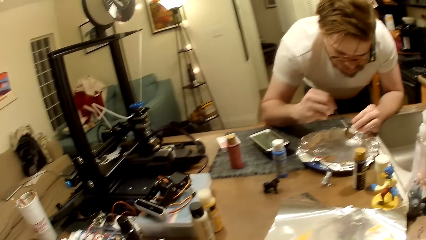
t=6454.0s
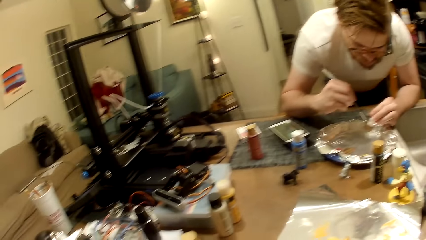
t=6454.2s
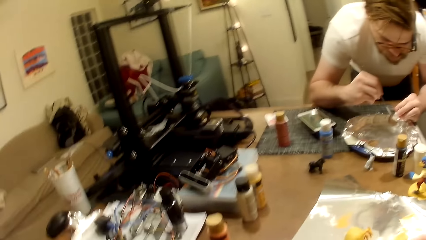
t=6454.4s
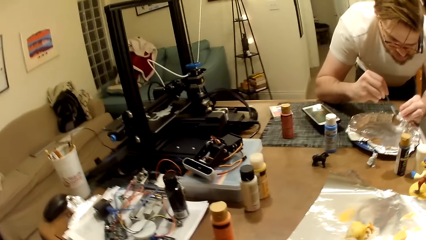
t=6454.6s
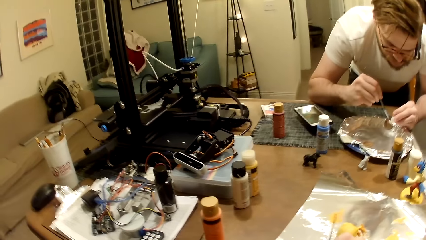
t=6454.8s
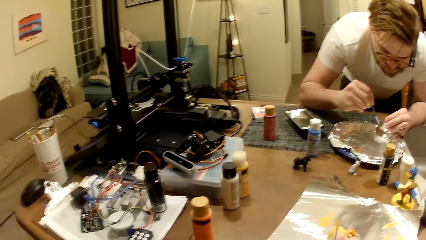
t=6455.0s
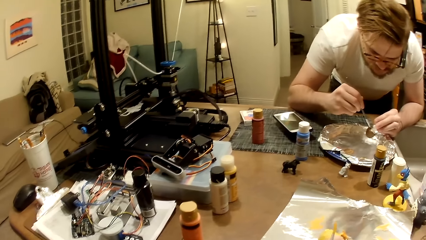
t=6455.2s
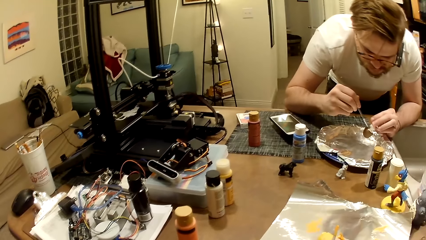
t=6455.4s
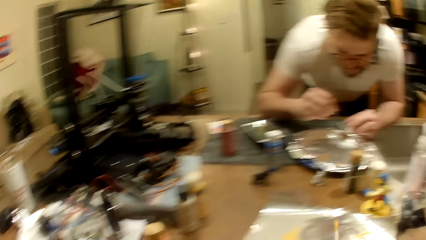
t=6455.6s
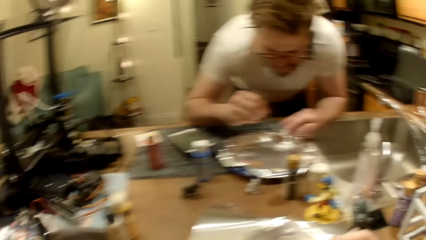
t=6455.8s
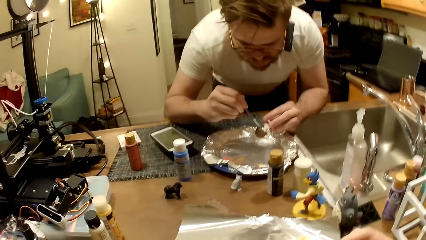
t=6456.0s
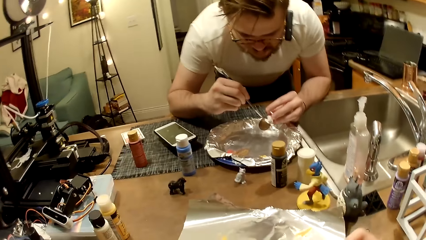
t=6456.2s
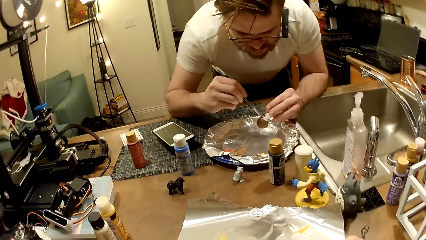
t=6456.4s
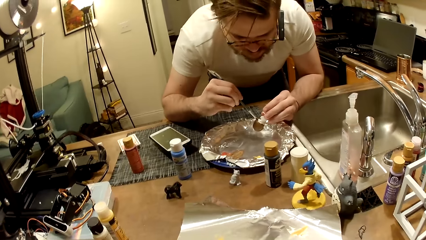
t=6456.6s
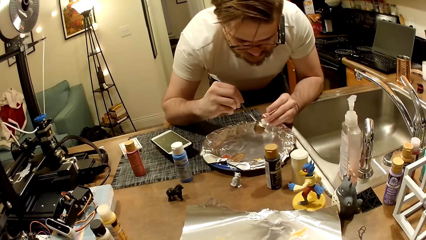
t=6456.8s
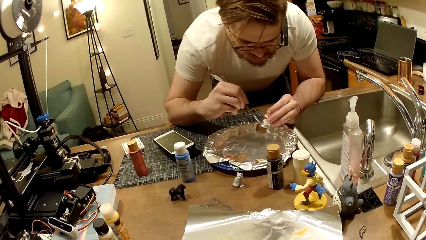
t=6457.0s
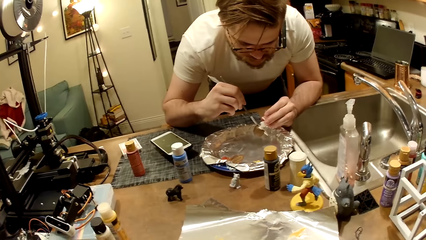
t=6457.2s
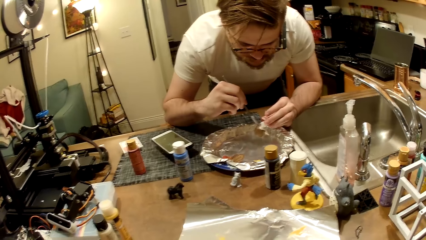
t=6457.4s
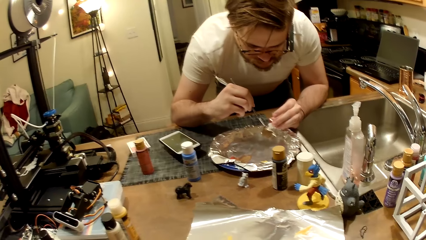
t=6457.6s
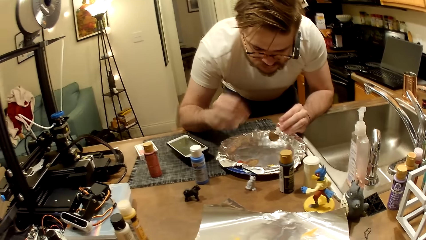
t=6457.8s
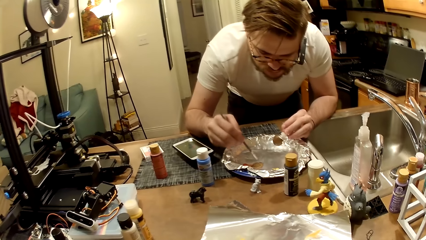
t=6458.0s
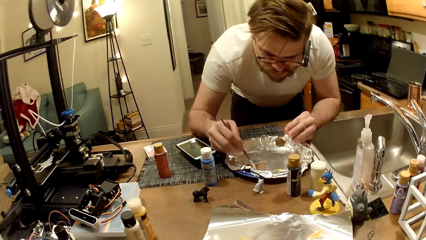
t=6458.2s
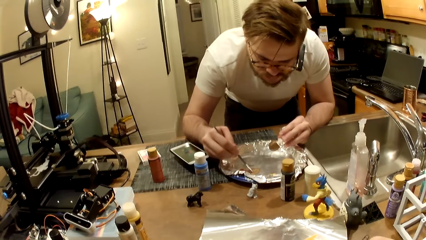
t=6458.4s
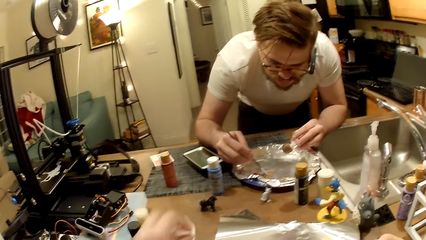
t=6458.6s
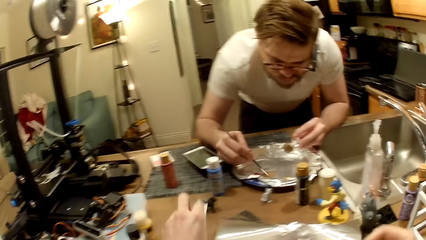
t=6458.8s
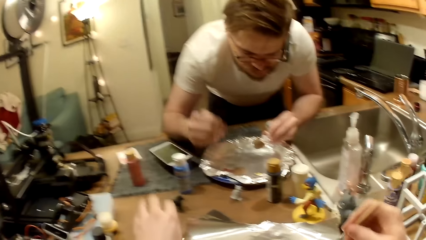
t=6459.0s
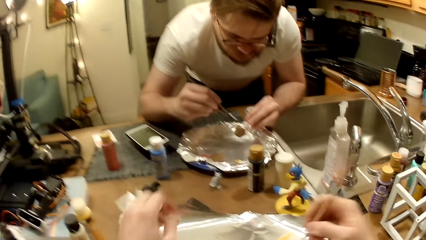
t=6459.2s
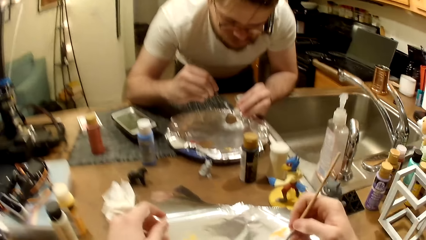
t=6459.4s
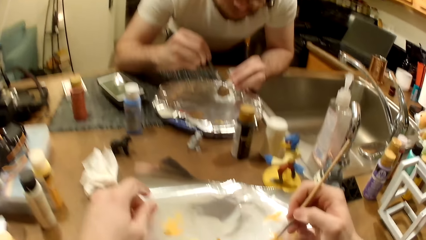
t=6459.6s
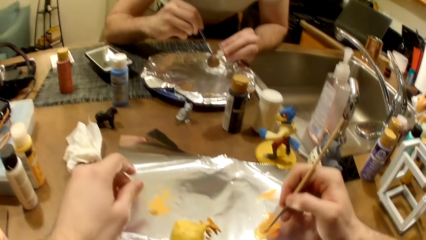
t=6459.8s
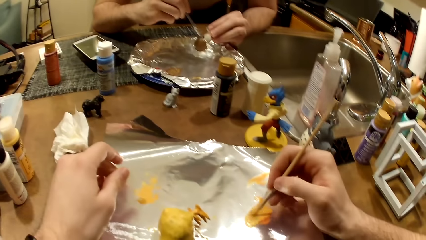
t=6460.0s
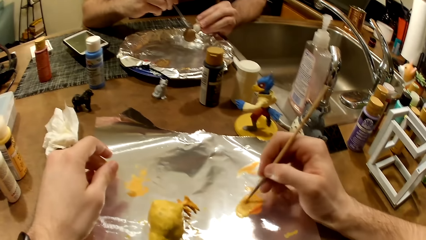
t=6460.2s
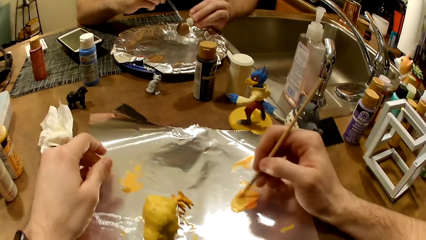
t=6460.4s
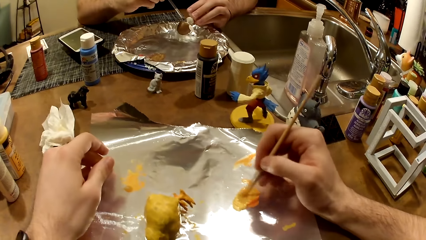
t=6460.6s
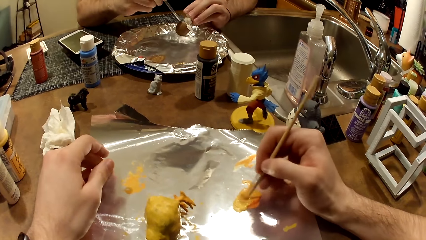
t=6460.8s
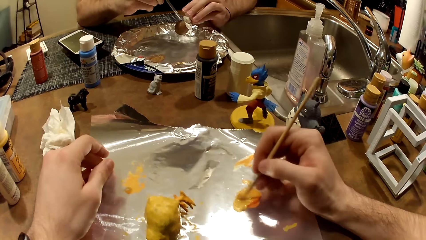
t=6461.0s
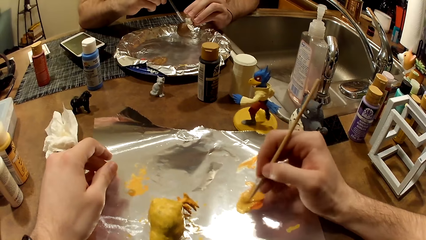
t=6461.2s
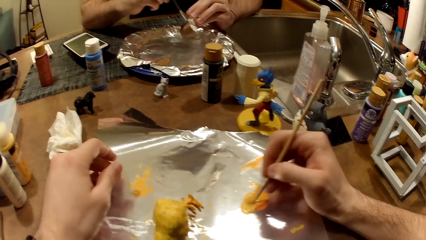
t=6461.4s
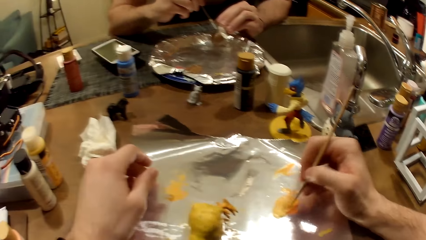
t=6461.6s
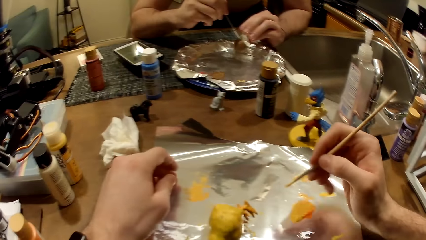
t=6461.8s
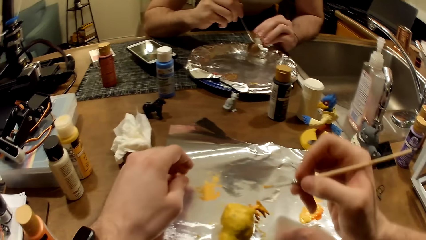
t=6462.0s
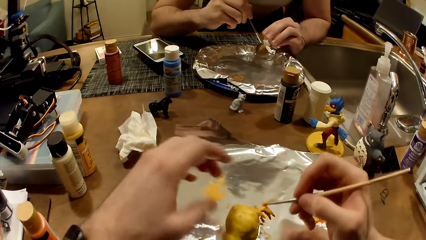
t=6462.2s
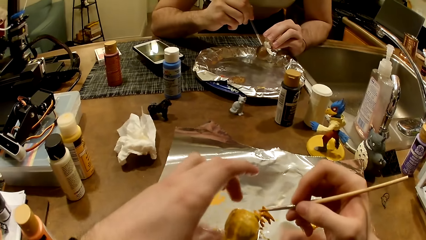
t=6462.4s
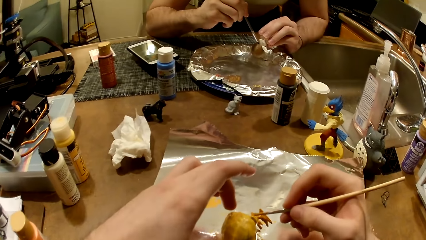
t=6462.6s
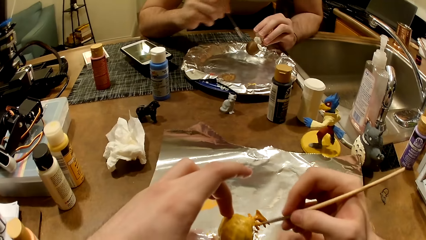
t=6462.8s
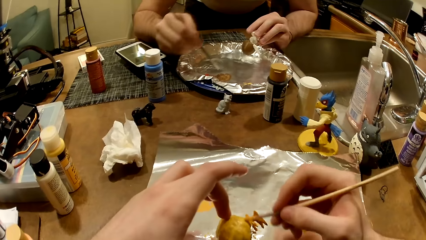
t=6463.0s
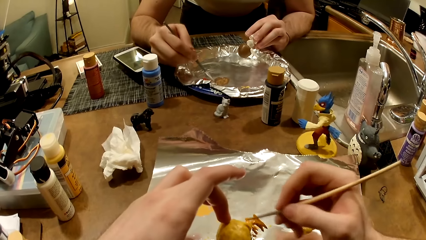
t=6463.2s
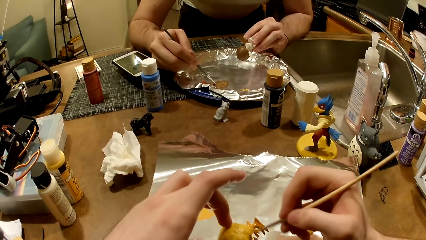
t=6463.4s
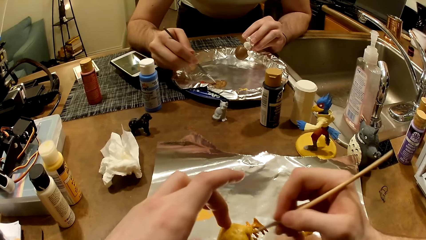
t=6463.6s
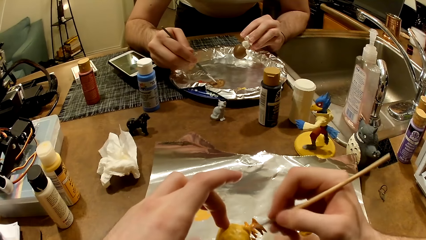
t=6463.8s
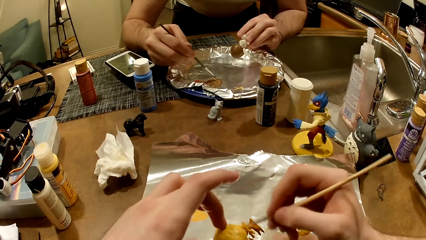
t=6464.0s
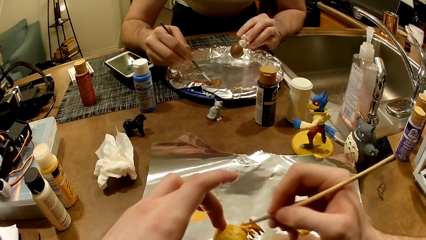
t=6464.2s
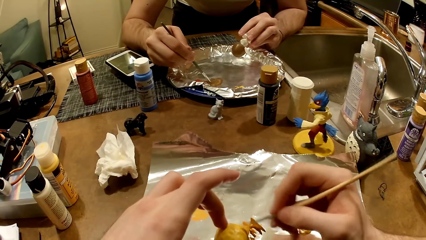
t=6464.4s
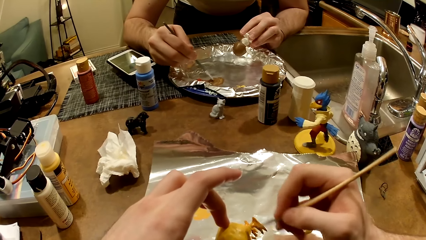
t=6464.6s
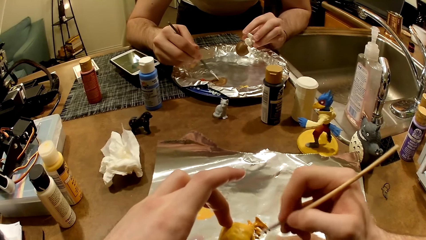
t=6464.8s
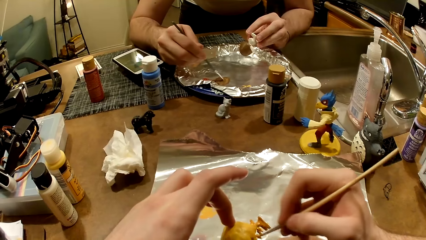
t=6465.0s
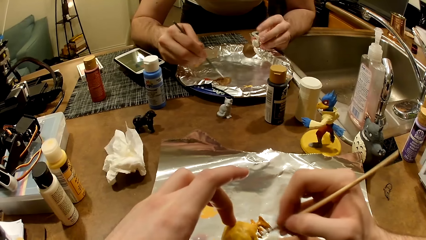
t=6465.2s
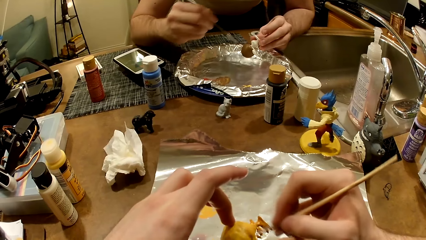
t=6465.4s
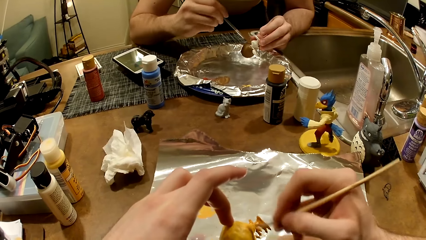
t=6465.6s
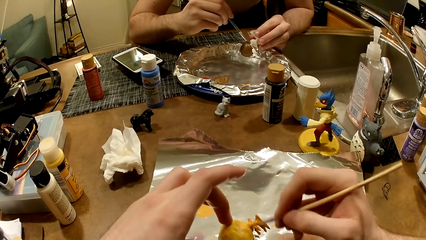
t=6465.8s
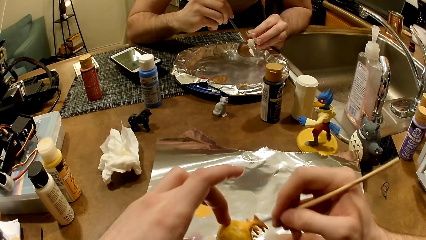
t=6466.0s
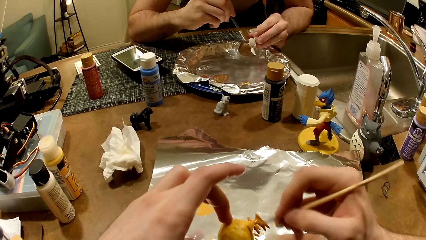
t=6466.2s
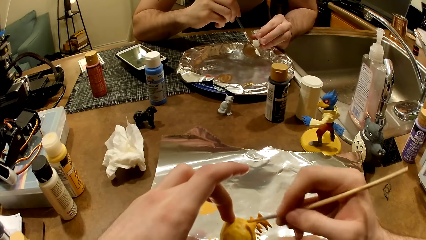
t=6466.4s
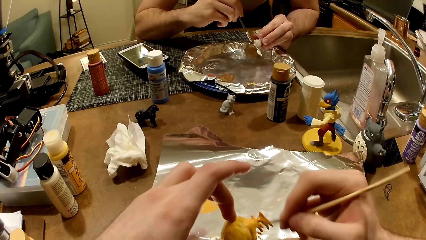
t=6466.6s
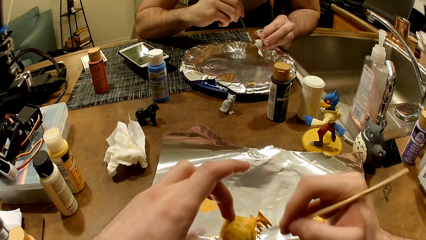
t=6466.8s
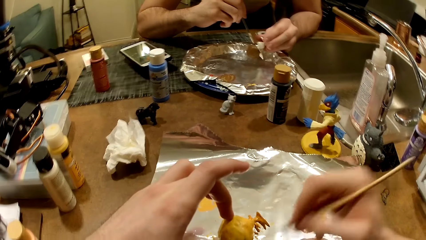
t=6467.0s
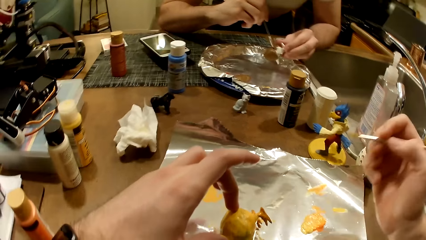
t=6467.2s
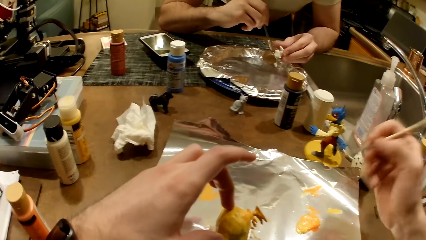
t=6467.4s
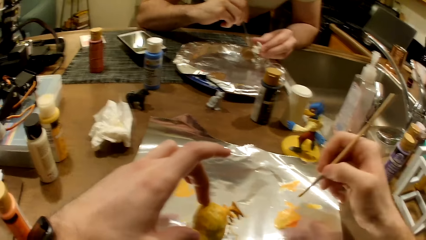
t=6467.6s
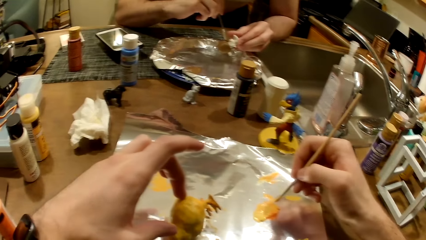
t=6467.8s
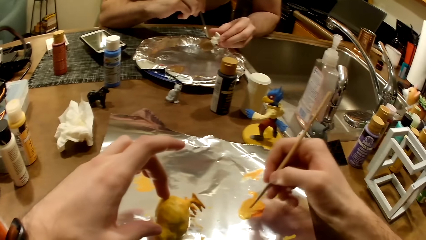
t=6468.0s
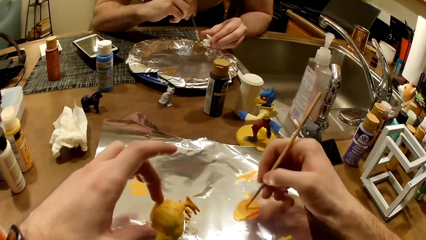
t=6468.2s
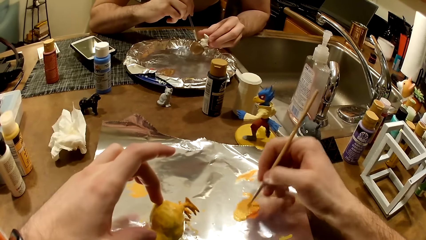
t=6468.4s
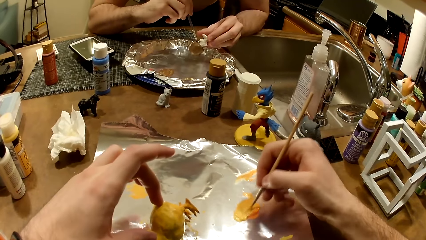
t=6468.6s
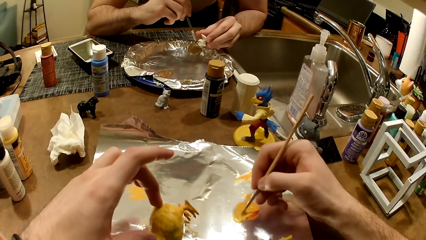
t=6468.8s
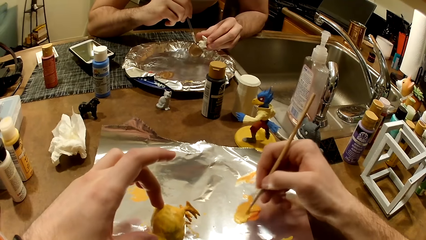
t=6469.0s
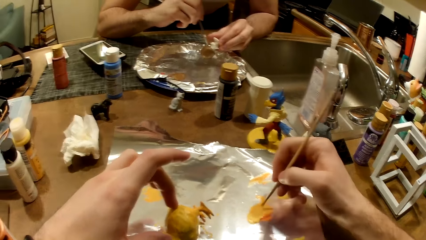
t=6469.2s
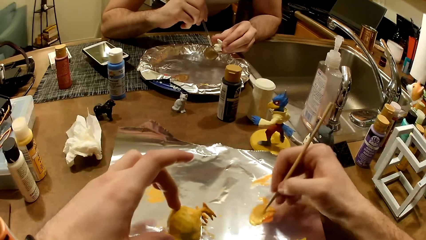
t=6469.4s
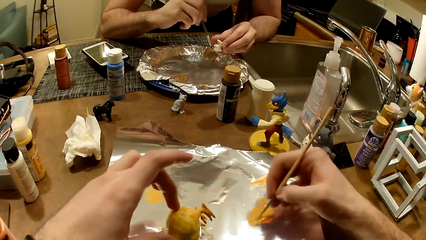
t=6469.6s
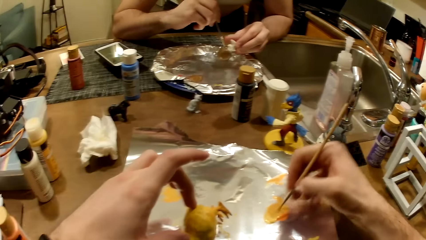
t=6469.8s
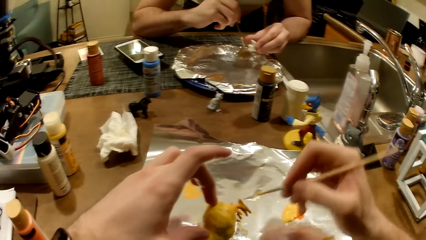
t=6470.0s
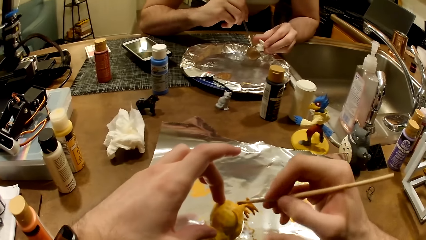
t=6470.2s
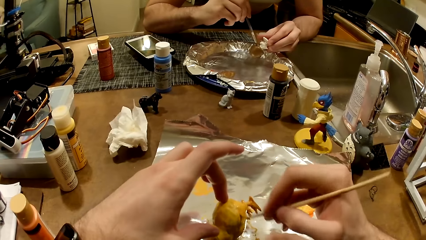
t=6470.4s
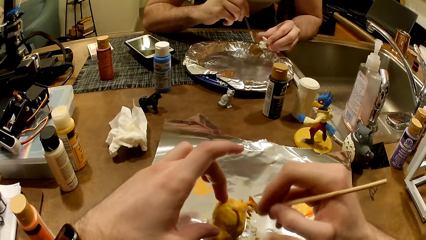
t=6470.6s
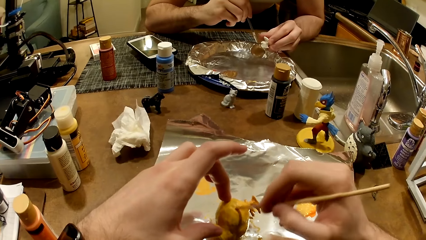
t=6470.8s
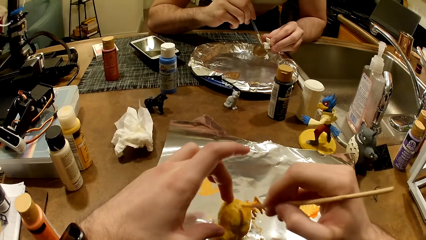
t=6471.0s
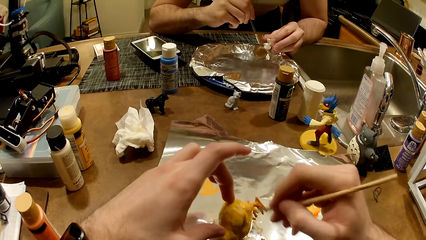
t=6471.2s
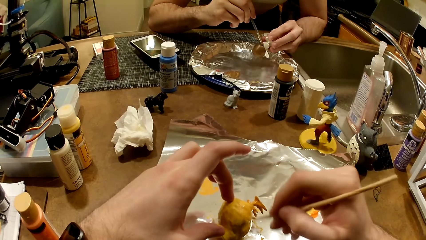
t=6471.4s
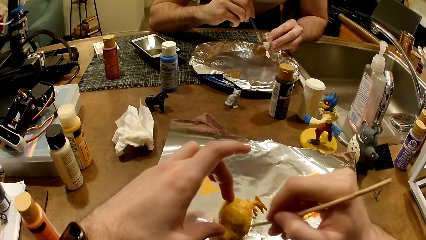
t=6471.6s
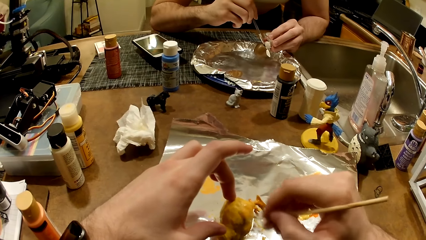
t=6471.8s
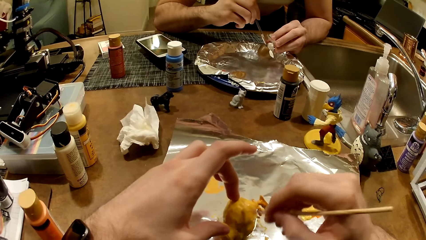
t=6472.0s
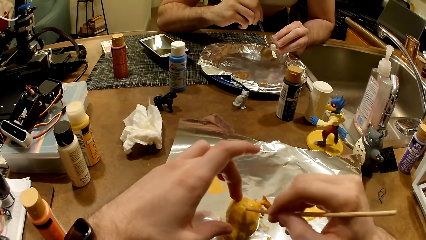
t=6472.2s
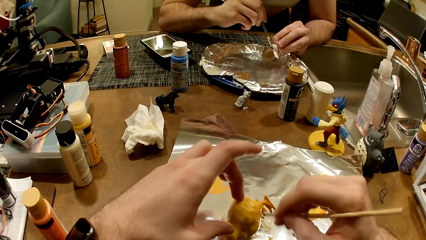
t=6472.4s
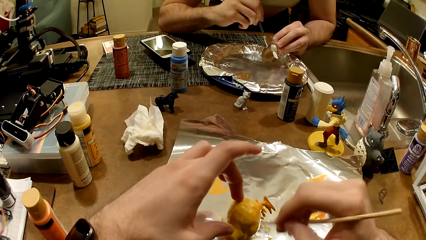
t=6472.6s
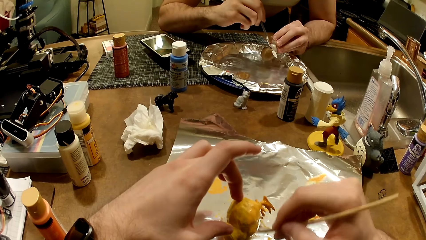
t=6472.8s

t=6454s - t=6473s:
The man mixes the paint, takes paint from the foil paper with the paintbrush in his right hand and paints the action figure in his left hand with the paintbrush. The camera wearer mixes the paint. He takes paint from the foil paper with the paintbrush in his right hand. He paints the action figure on the table with the paintbrush. The man takes paint from the foil paper with the paintbrush in his right hand, mixes the paint and paints the action figure in his left hand with the paintbrush. The camera wearer takes paint from the foil paper with the paintbrush in his right hand. He mixes the paint. He paints the action figure on the table with the paintbrush.
